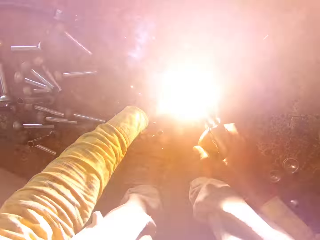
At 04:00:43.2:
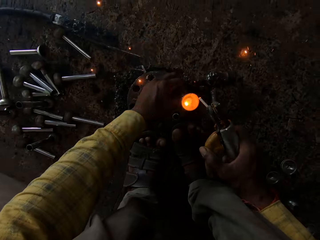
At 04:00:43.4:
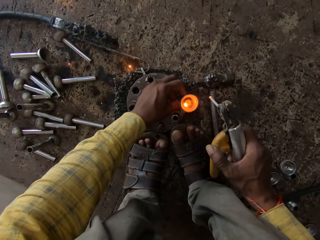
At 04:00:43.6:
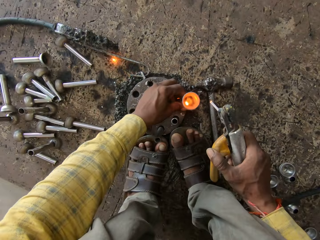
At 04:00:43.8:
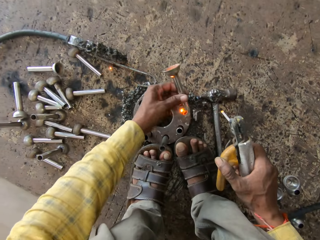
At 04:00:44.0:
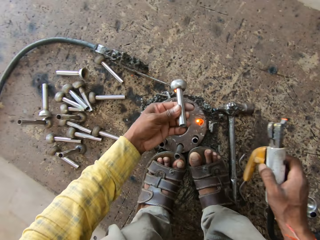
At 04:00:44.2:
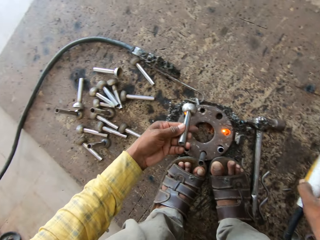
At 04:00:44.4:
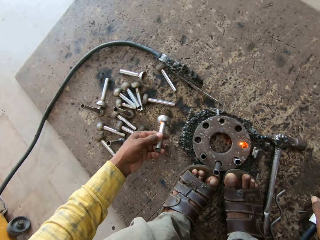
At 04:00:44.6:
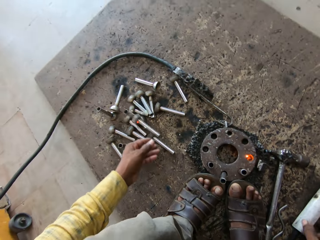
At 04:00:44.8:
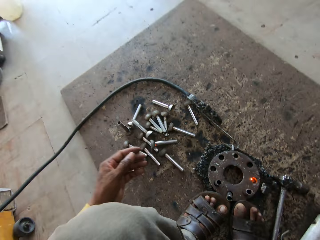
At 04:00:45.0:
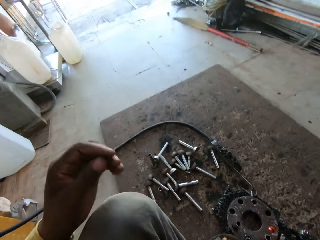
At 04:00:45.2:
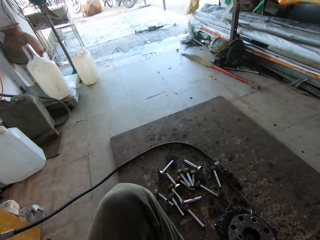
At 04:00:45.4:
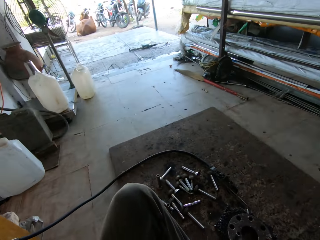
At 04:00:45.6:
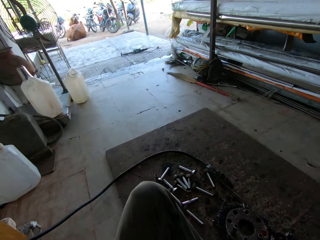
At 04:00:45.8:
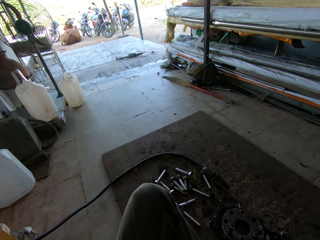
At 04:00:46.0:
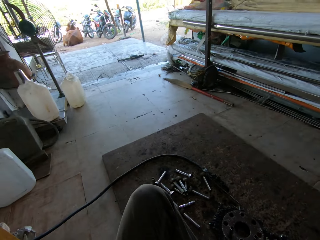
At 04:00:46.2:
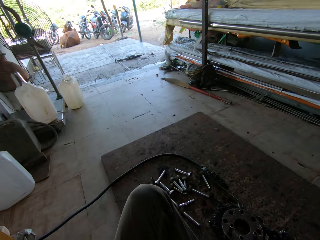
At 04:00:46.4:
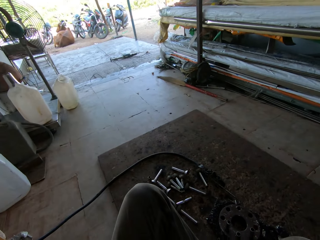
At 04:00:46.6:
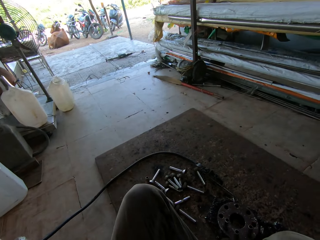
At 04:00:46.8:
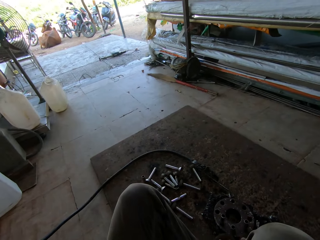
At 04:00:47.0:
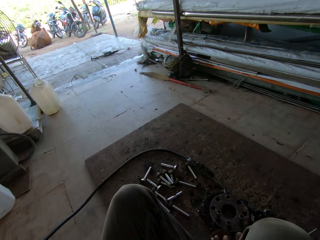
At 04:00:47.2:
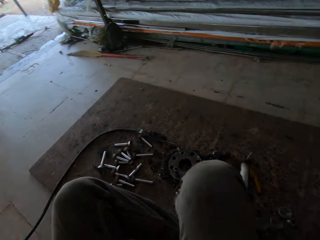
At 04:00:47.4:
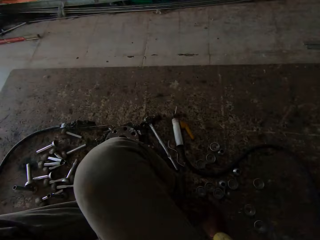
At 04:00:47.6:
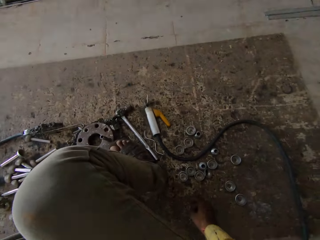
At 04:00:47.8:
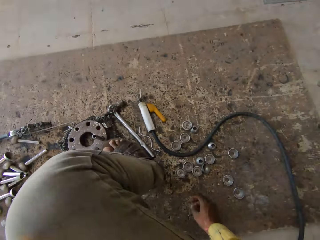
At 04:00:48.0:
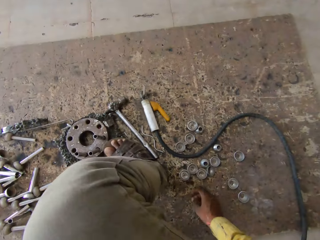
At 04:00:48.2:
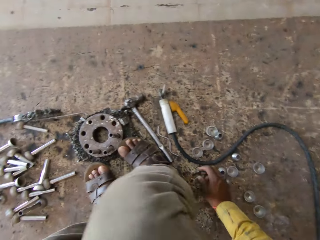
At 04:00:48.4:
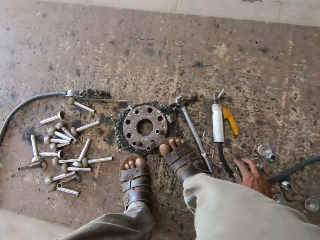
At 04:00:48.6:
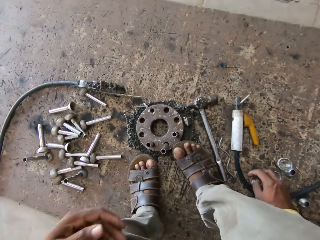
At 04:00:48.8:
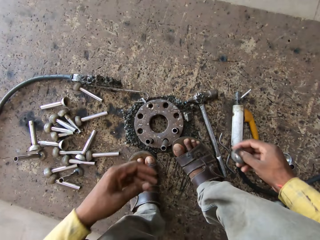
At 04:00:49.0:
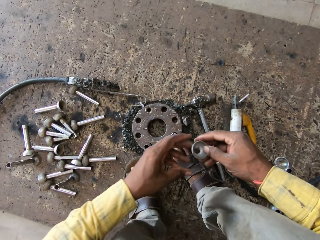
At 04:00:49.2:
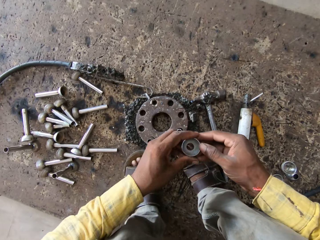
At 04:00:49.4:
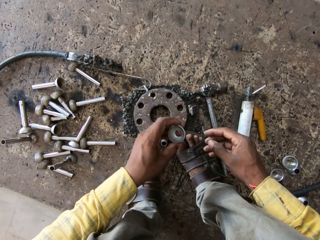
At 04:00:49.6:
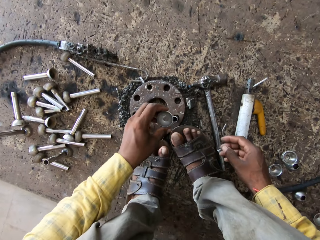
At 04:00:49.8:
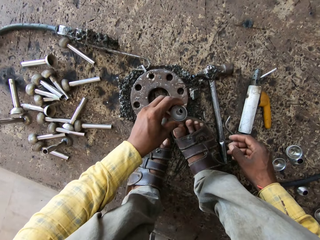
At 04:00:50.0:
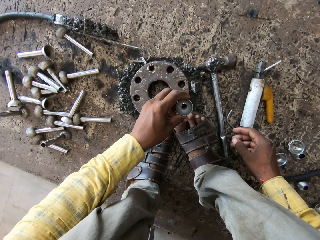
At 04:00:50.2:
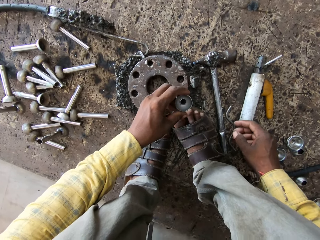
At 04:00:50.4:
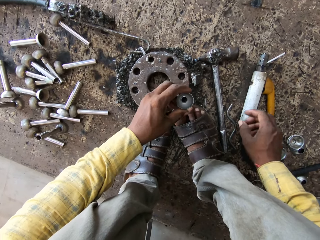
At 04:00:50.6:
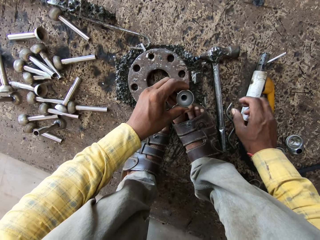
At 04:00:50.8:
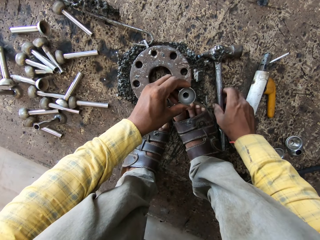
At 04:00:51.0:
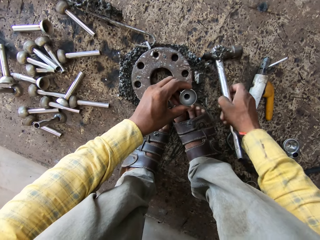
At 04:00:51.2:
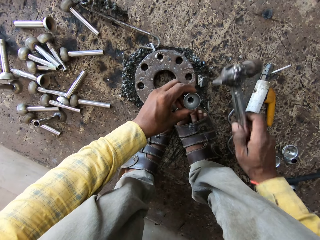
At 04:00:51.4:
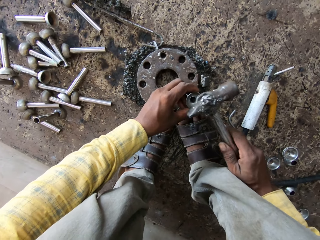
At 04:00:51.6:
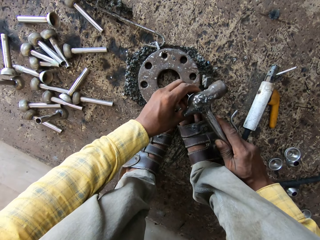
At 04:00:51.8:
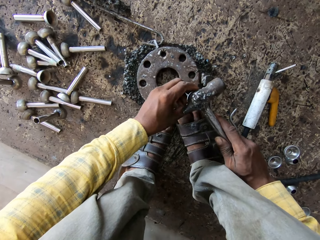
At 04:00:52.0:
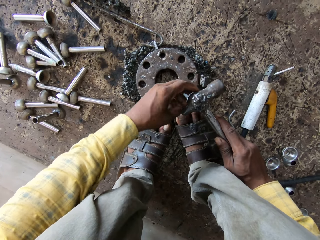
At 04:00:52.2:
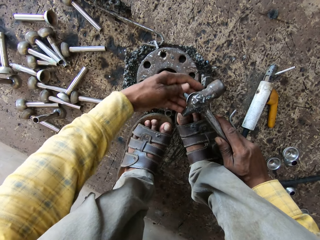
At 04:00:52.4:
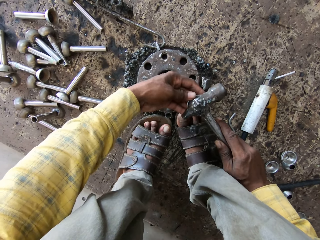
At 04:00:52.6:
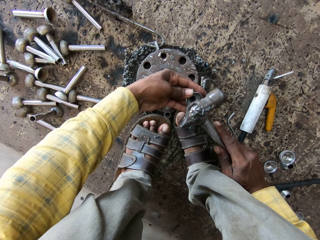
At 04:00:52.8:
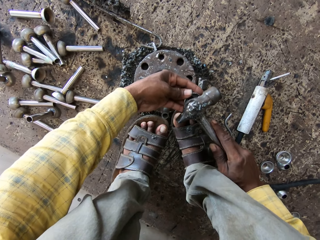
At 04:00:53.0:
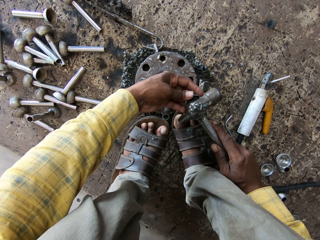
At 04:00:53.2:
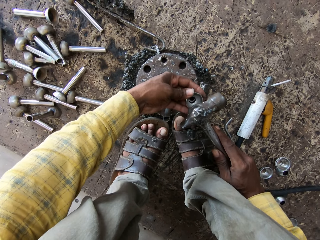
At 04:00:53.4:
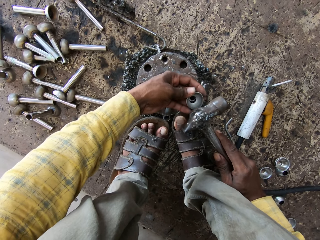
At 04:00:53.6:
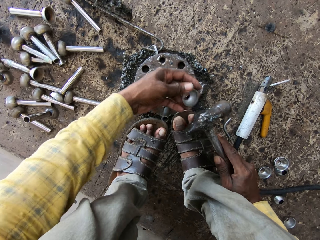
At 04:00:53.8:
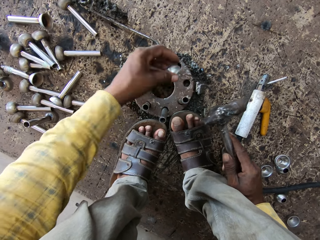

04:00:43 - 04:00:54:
The camera wearer puts the welding rod holder on the floor. They throw the metal on the floor. They look around. They pick up a concave metal. They put the concave metal on the welding surface. They take a metal. They pick up a hammer. They hold the metal on metal.

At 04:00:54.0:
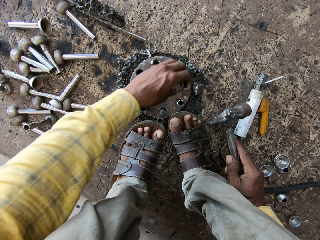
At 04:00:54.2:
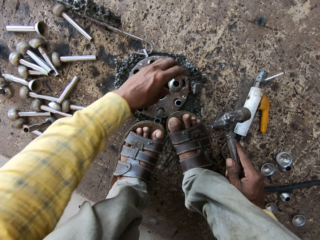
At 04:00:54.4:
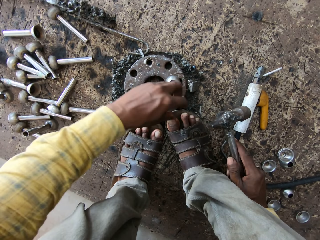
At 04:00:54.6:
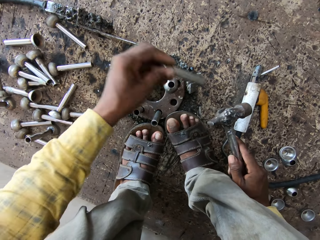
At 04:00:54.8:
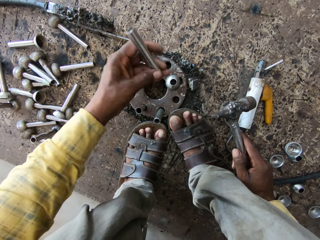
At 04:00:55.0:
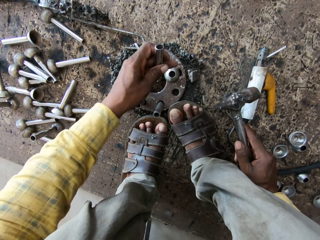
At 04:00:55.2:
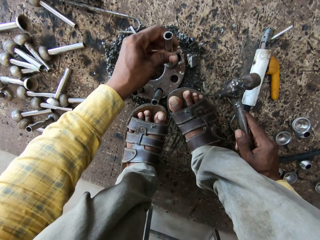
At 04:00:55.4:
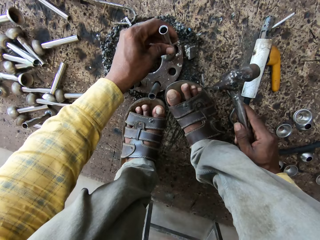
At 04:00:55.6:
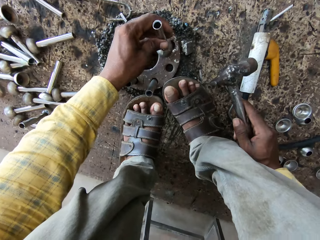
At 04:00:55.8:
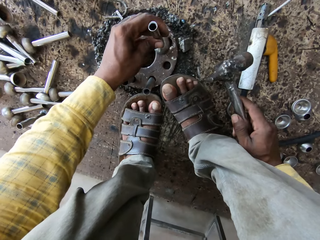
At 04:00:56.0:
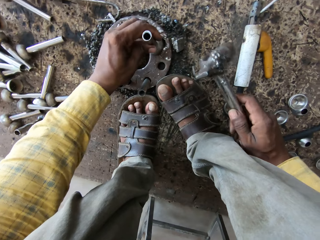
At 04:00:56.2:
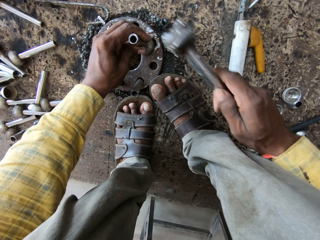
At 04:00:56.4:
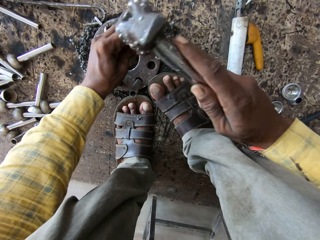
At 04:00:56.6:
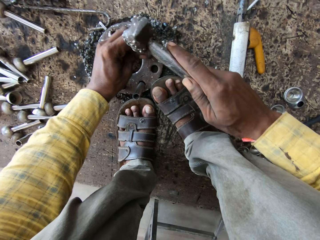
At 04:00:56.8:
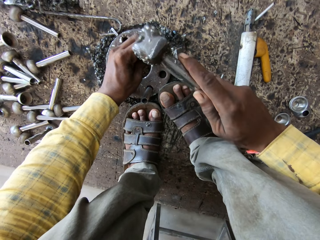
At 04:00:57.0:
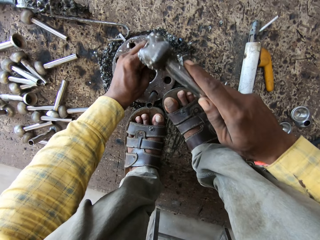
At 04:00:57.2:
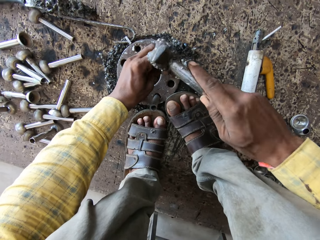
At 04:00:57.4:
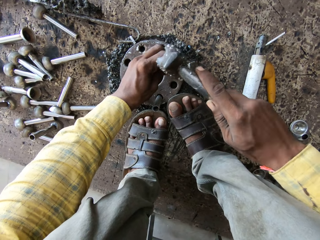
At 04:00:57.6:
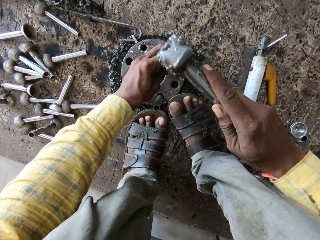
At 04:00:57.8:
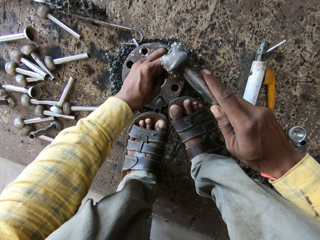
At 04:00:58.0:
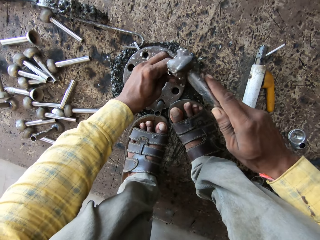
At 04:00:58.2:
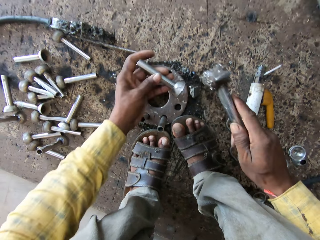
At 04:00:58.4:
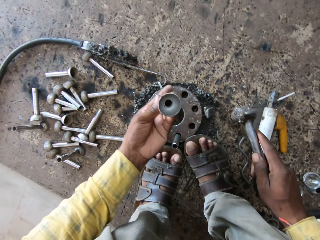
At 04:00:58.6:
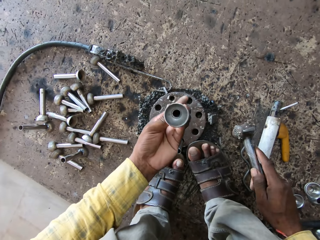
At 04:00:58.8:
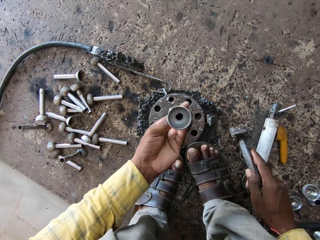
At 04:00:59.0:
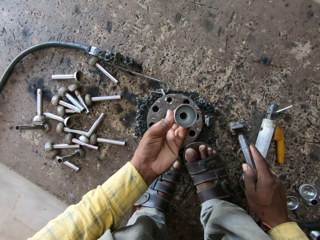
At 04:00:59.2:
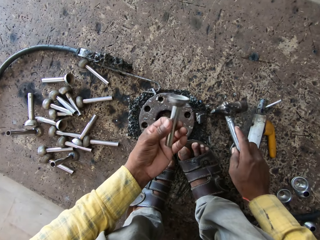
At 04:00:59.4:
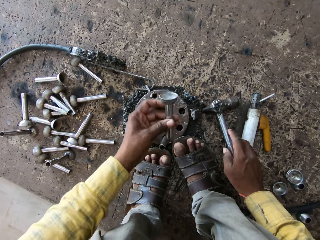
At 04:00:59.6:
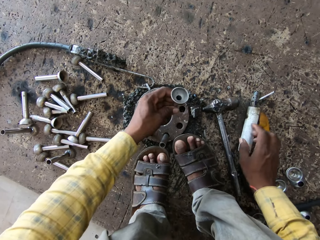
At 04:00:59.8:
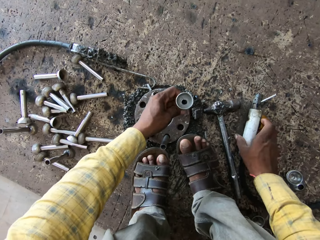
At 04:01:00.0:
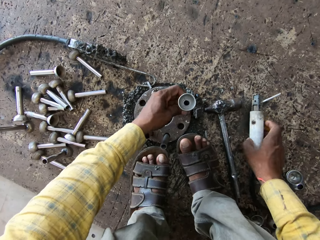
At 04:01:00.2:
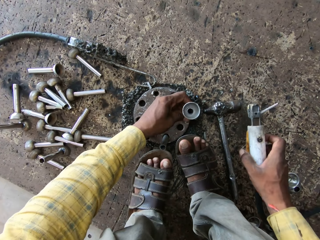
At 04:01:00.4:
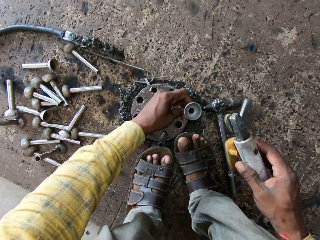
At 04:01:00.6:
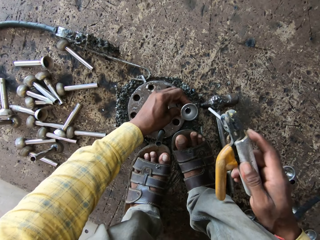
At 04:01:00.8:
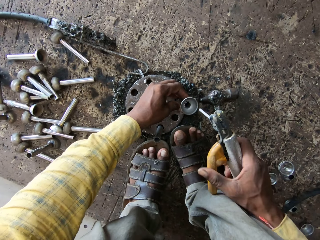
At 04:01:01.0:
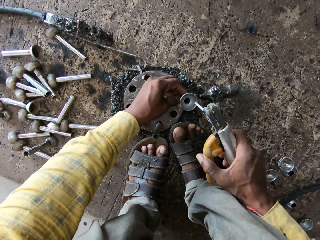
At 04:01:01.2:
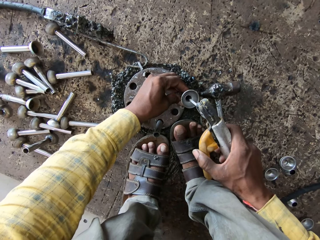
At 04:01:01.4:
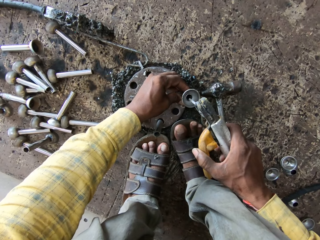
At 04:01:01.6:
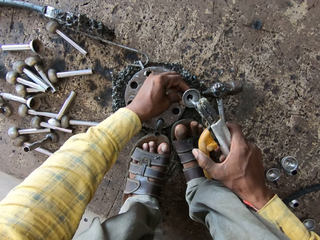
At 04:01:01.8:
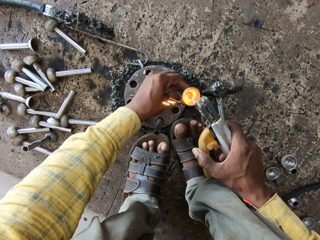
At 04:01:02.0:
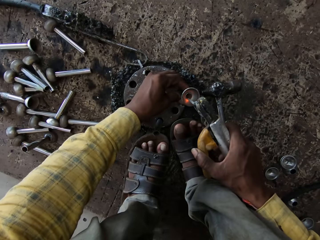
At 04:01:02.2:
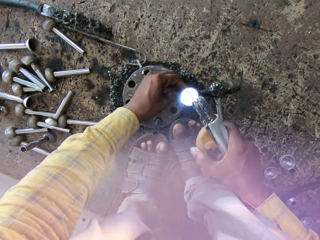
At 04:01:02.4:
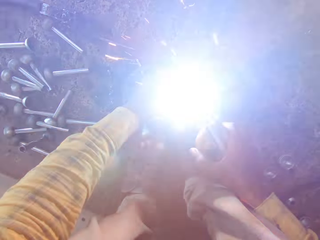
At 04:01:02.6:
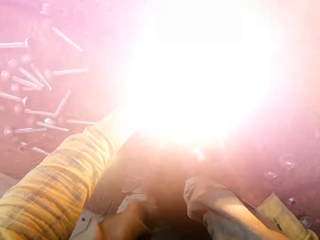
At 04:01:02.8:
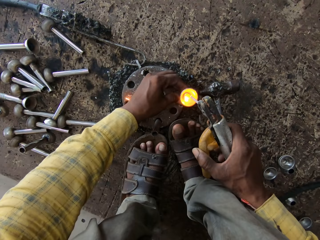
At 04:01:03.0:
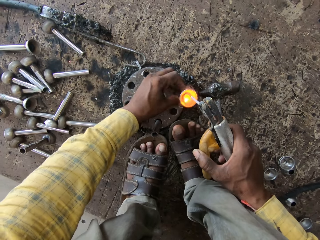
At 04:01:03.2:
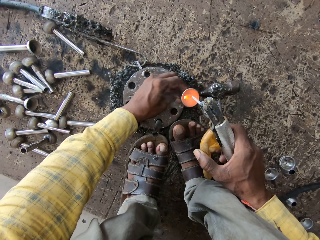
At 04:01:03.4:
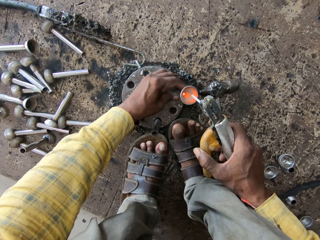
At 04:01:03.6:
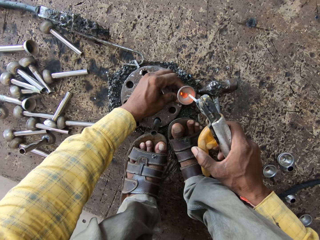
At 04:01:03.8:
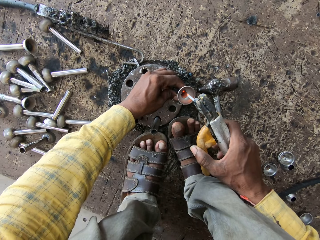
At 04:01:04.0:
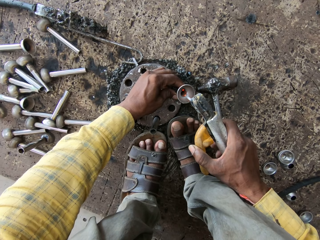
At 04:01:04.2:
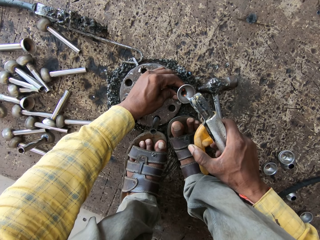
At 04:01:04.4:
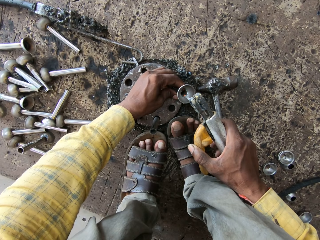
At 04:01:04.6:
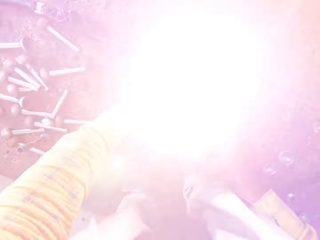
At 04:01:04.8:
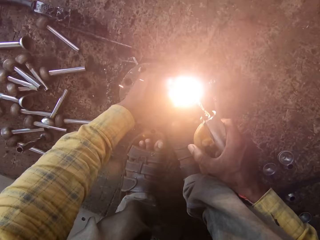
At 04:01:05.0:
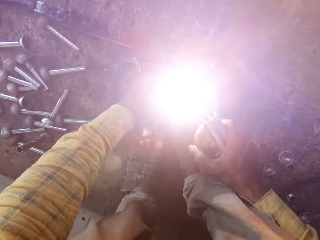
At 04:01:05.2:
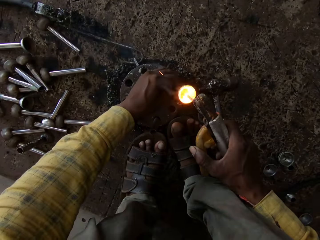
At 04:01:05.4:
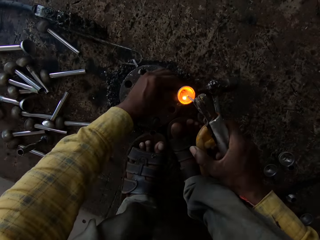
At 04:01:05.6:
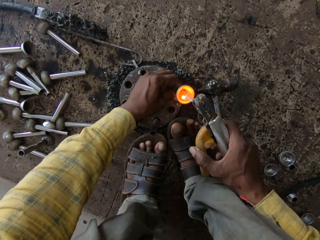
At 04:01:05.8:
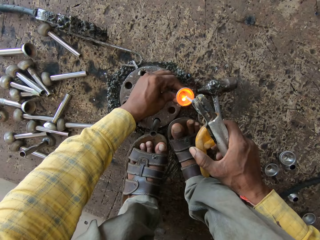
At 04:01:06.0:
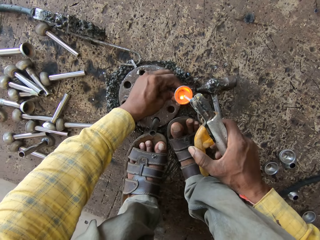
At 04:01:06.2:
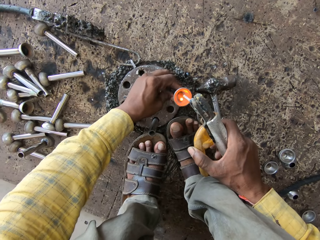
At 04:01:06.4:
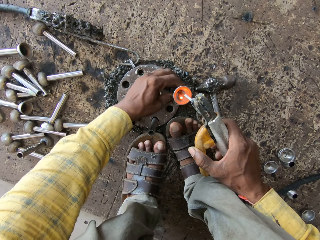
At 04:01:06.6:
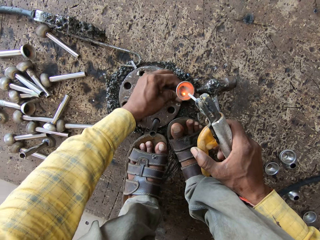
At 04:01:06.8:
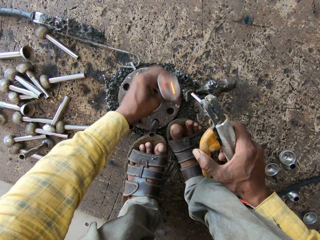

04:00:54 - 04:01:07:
The camera wearer puts the concave rod on the welding machine. They take a long metal and fix the metal rod on the concave metal. They hit the metals with a hammer. They look at the metal. They take a welding gun and weld the metal.
